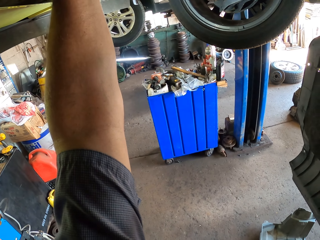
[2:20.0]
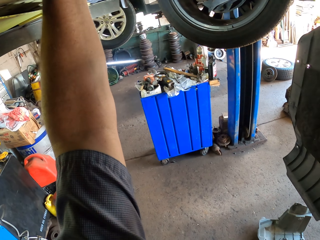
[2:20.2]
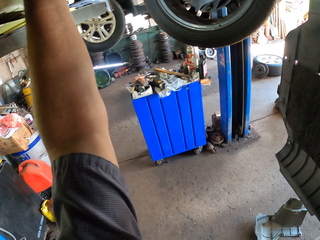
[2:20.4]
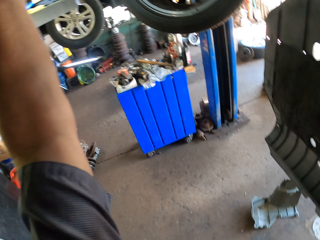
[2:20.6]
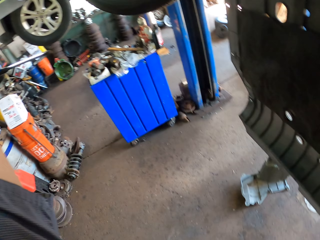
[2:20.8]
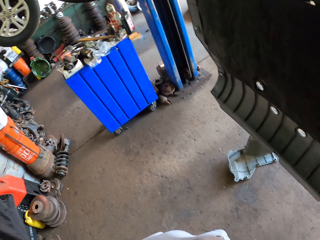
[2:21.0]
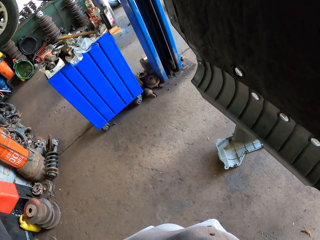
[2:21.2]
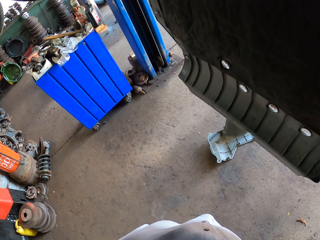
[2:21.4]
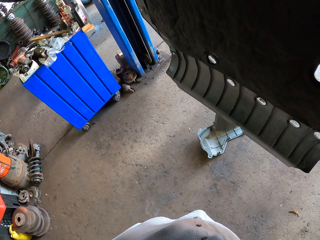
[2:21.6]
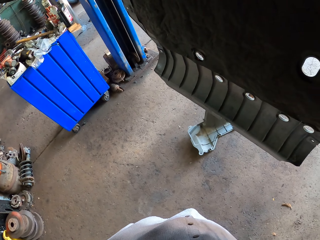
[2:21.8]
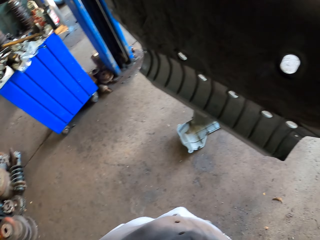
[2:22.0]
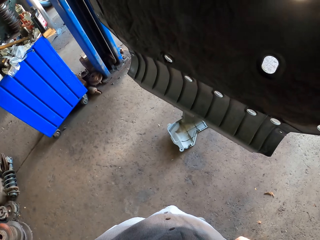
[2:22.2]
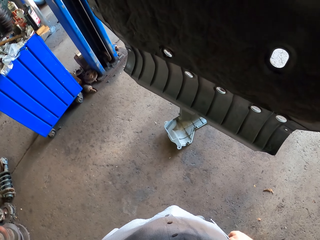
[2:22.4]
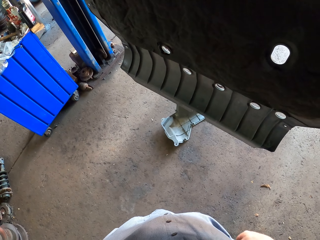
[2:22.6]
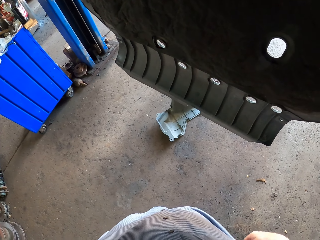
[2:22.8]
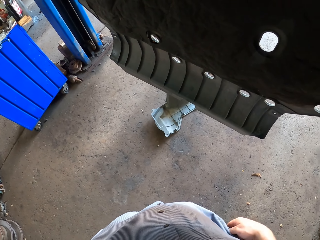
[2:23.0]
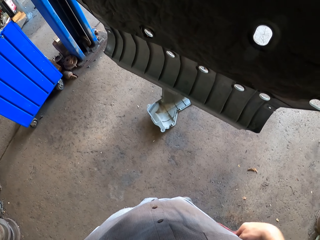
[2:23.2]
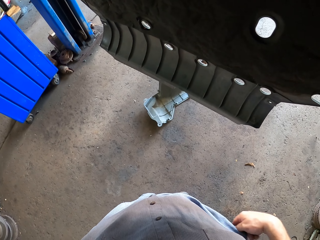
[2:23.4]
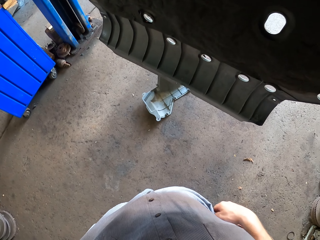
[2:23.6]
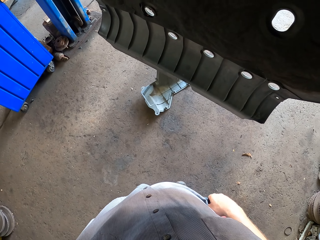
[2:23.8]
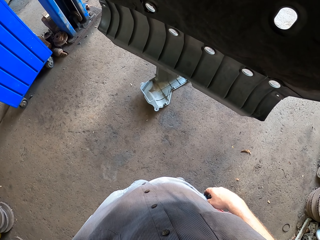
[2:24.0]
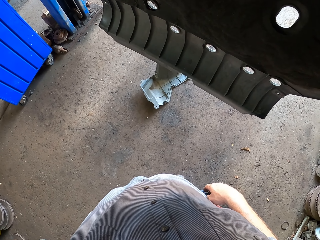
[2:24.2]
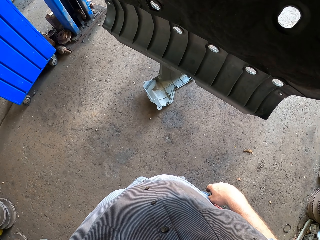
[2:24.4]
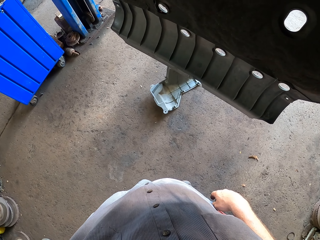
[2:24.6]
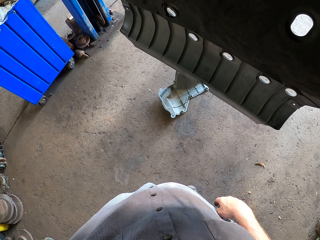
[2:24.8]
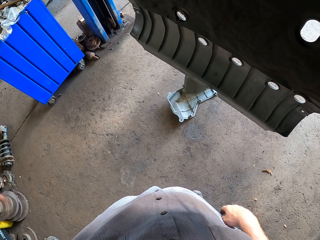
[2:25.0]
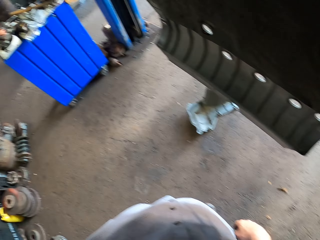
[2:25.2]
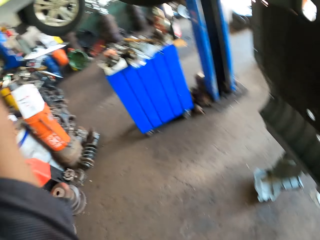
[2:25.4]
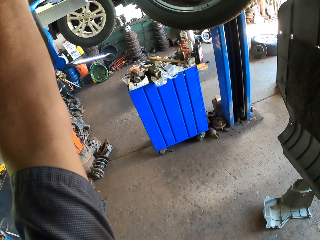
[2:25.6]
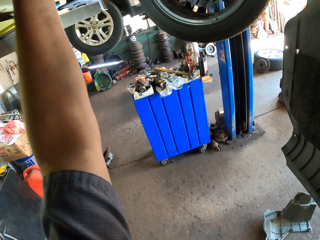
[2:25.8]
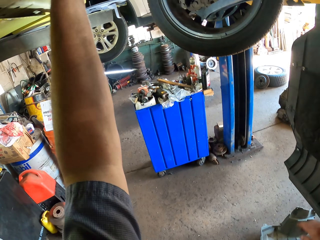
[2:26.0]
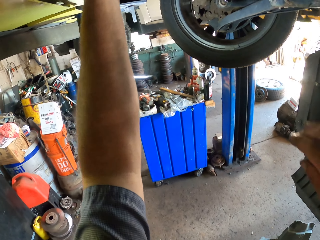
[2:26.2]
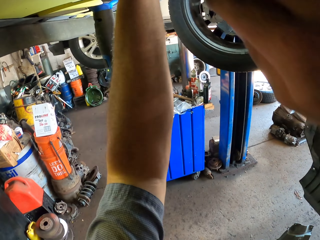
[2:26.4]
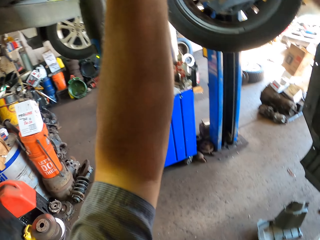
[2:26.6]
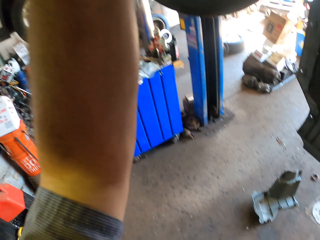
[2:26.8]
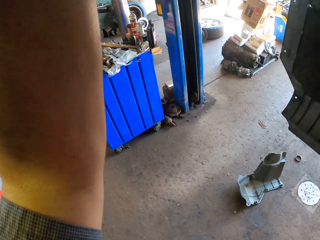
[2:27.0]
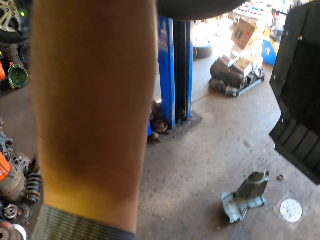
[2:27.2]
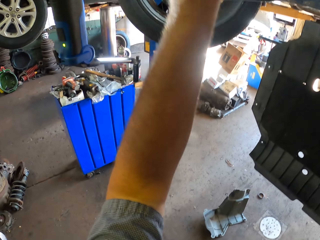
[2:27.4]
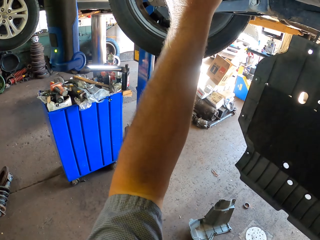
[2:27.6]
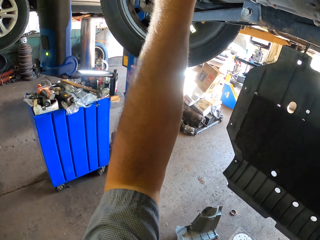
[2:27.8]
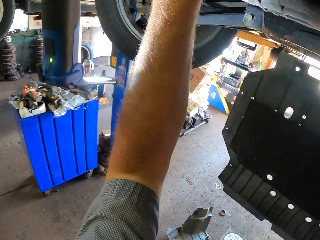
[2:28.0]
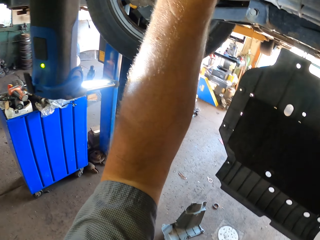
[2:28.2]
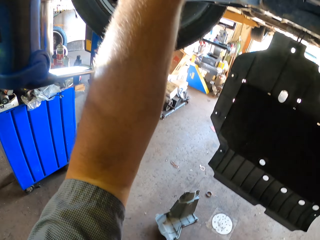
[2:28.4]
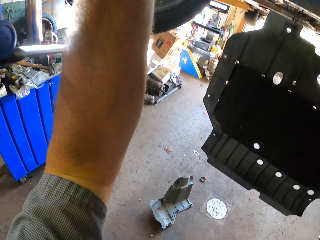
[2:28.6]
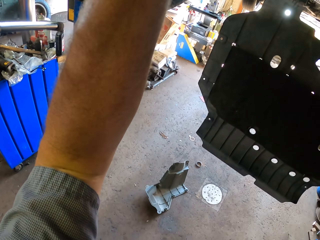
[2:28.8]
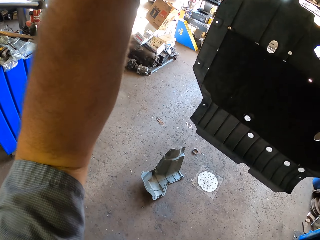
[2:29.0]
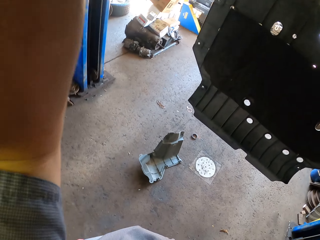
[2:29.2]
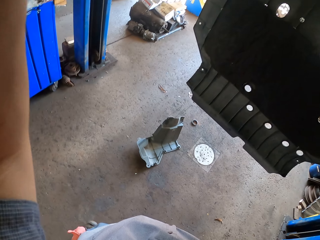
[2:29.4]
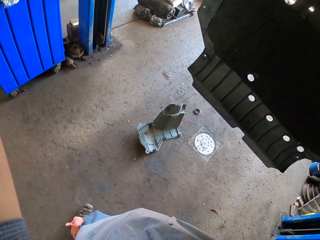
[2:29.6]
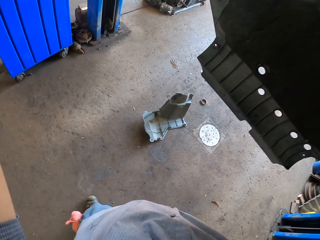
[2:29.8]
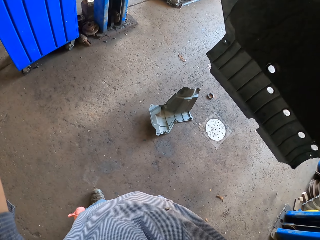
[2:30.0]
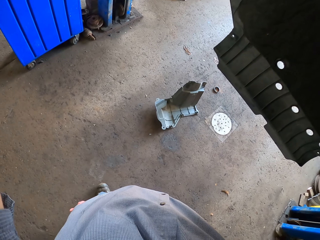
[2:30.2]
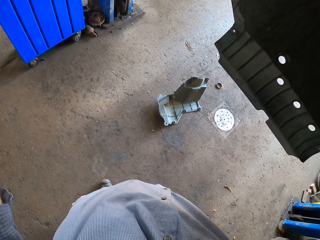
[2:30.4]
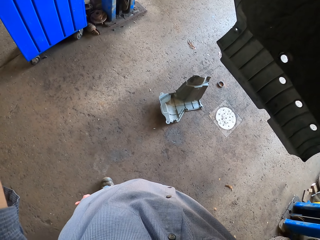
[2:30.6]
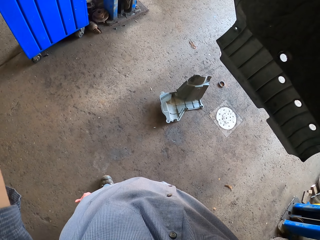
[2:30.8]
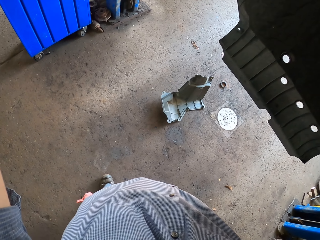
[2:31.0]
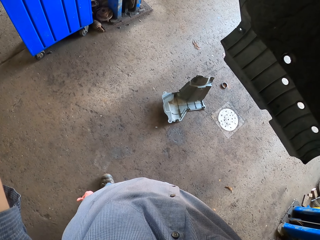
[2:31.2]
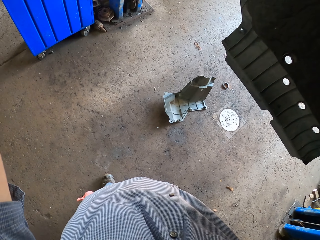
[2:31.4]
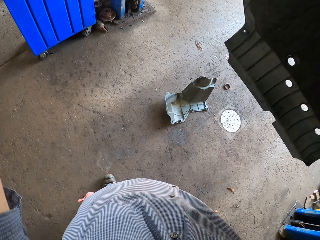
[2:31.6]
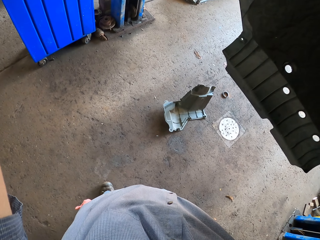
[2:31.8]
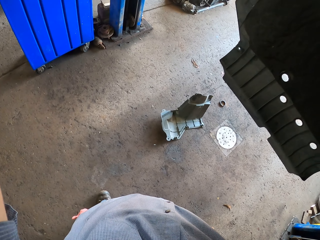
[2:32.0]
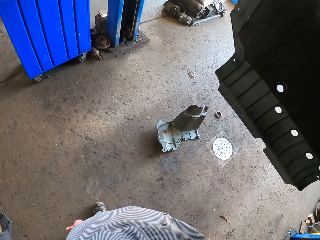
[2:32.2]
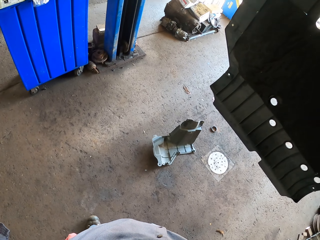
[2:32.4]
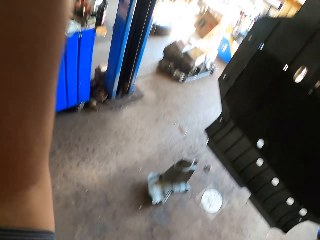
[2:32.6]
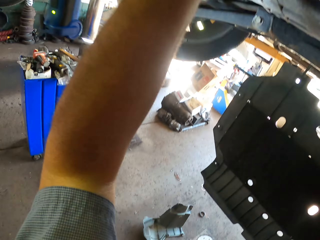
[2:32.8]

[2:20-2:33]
The camera wearer fixes the car using his left hand. He adjusts the bolt. He puts his hand down. He fixes the car using his left hand.

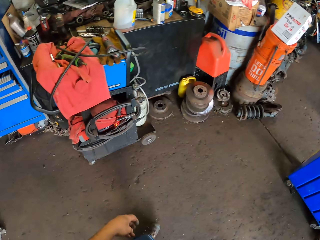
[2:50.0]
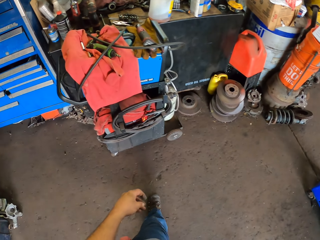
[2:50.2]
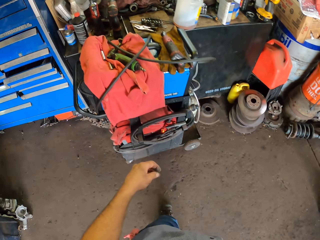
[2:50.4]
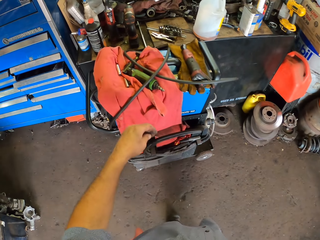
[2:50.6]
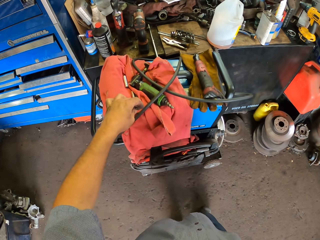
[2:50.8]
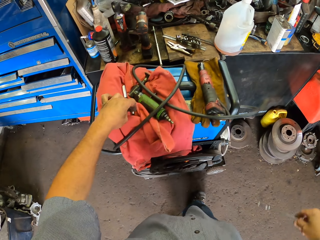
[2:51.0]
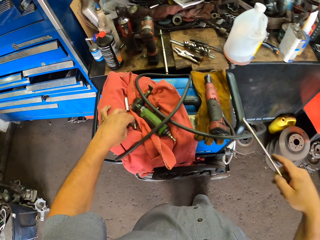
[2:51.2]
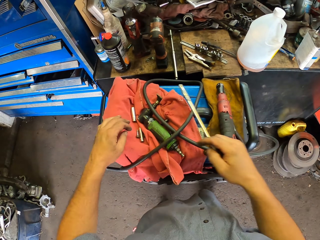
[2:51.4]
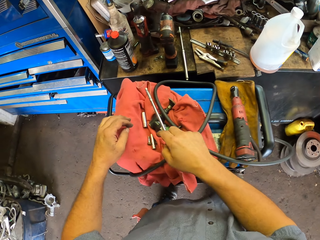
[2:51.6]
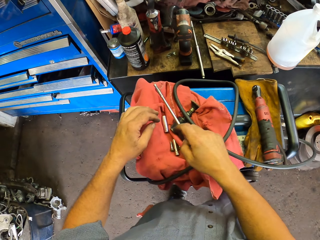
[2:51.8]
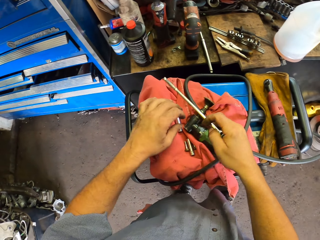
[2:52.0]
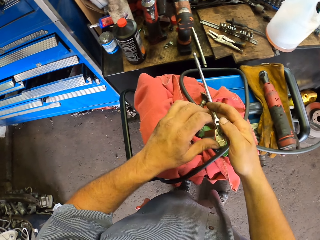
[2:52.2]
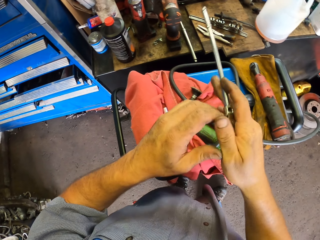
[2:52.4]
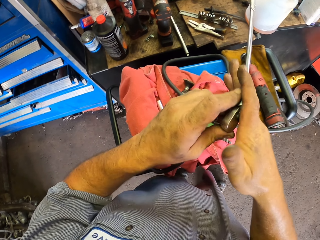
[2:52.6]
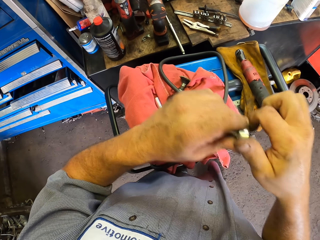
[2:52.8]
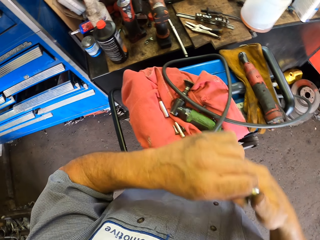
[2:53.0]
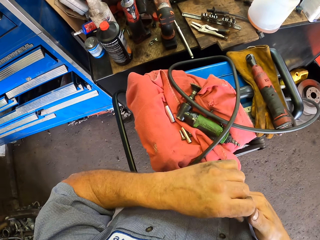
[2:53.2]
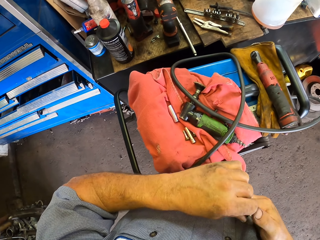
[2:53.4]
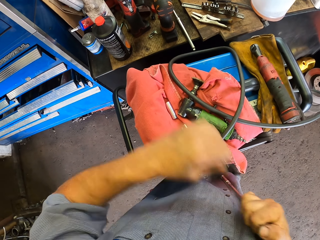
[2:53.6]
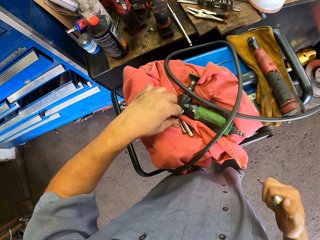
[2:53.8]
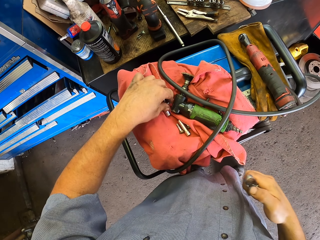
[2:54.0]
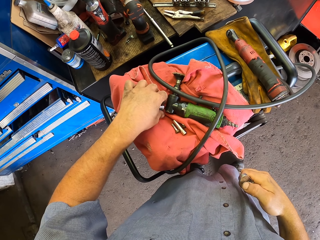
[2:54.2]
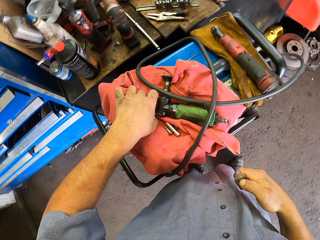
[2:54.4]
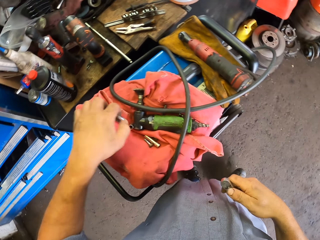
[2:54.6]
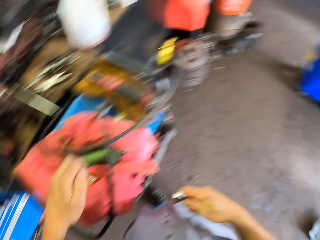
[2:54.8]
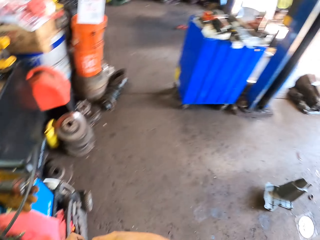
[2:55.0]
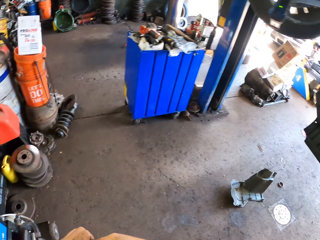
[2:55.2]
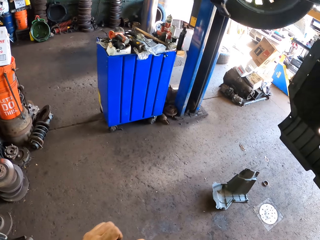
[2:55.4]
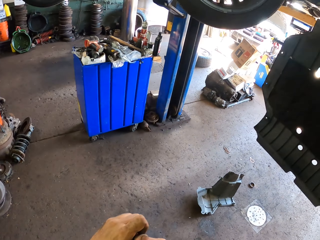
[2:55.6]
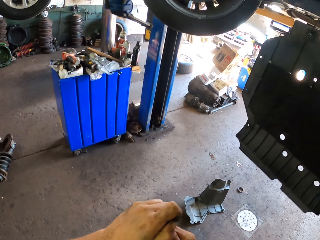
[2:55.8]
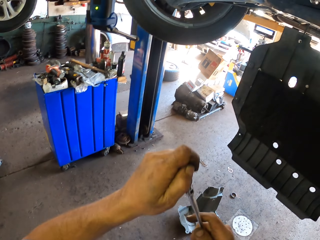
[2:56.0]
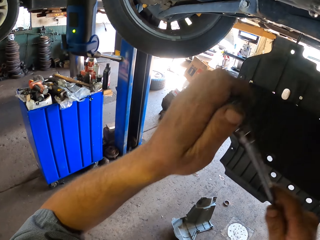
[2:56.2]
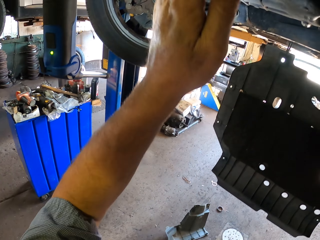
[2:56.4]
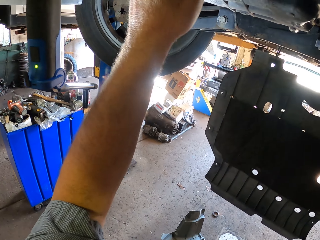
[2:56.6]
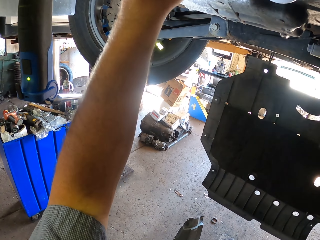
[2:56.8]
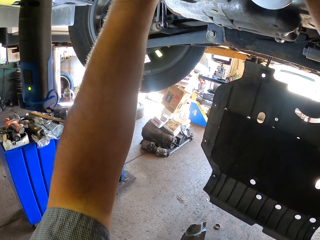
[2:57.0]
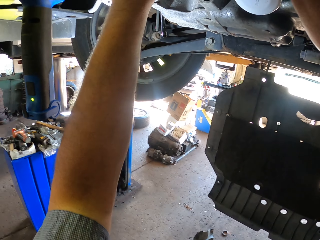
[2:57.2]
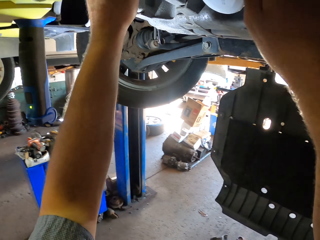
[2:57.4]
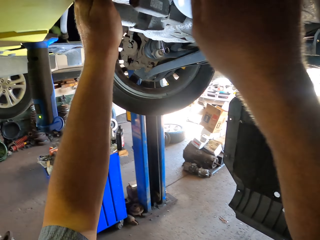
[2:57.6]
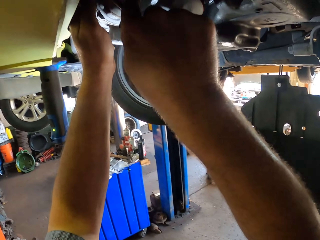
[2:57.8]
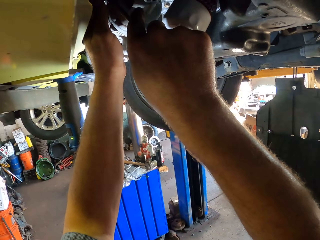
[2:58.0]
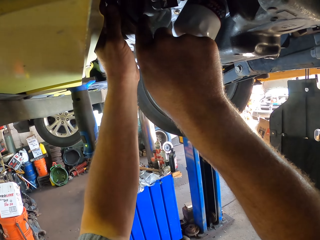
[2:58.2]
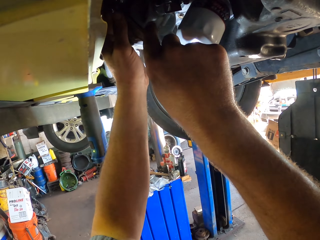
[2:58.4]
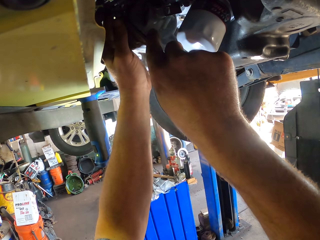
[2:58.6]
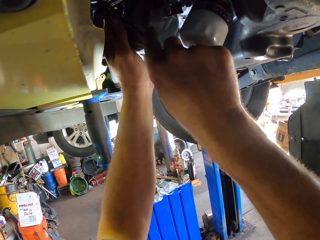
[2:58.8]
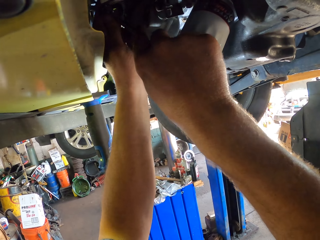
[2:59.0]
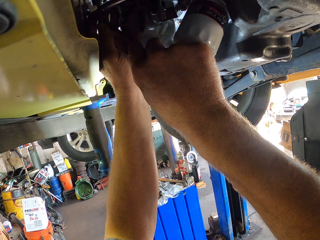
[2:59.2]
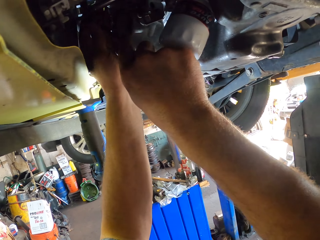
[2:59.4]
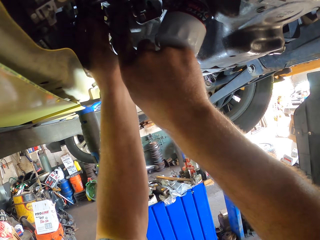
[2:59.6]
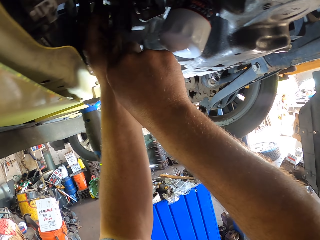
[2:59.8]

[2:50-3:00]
The camera wearer puts the nut down. They hold a metal. They put the nut or top plug metal on the table. They move towards the car. They adjust the bolt. They fix the car using a spanner and the nut.
